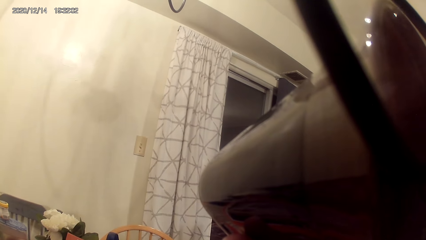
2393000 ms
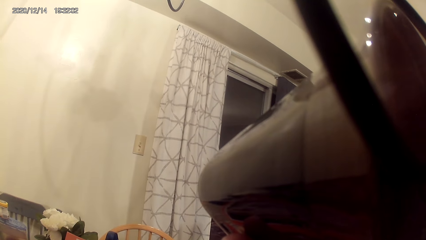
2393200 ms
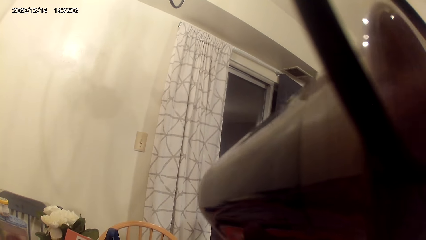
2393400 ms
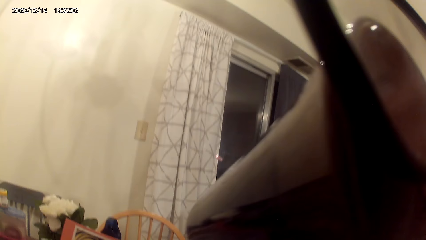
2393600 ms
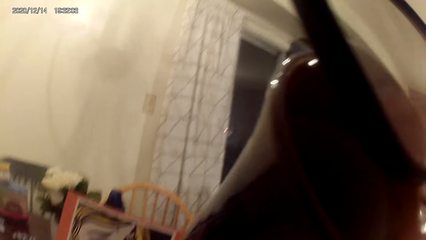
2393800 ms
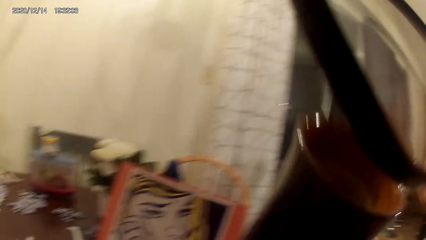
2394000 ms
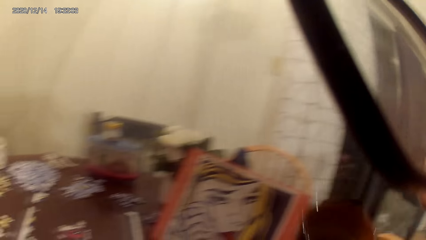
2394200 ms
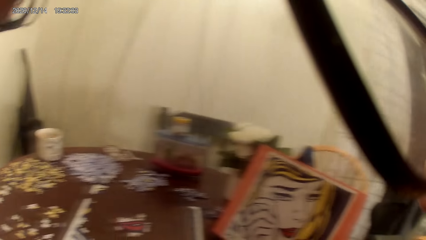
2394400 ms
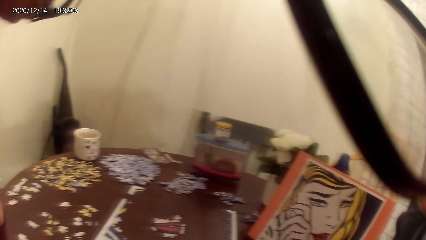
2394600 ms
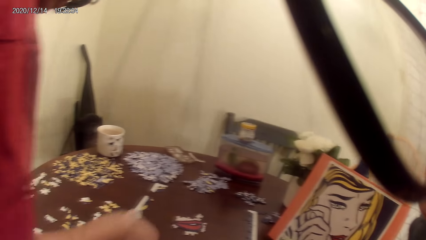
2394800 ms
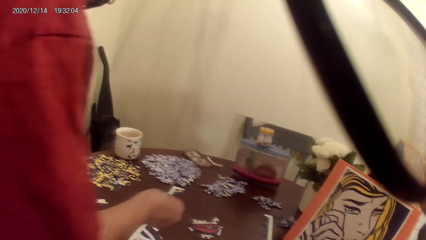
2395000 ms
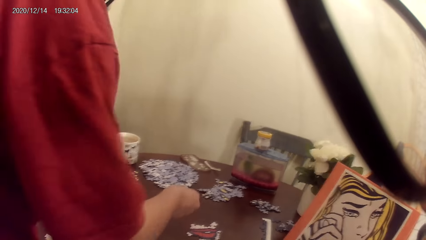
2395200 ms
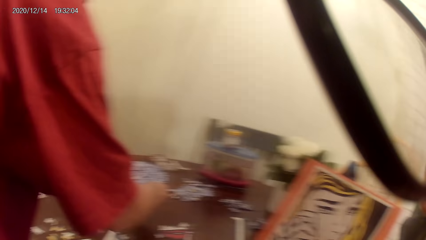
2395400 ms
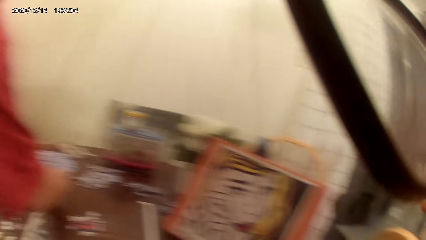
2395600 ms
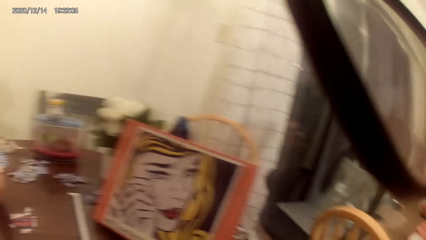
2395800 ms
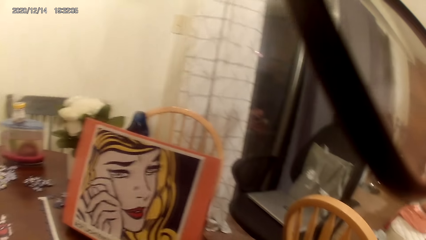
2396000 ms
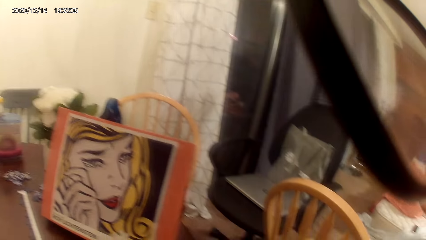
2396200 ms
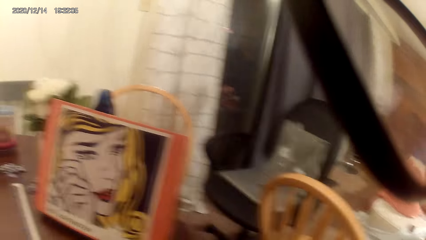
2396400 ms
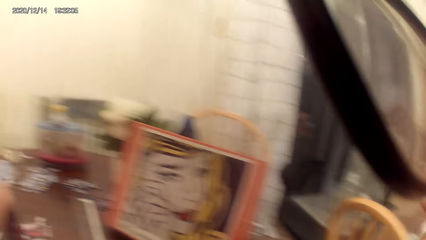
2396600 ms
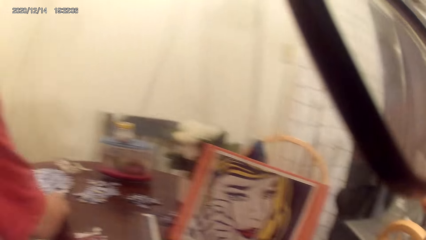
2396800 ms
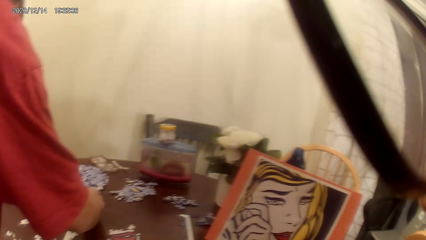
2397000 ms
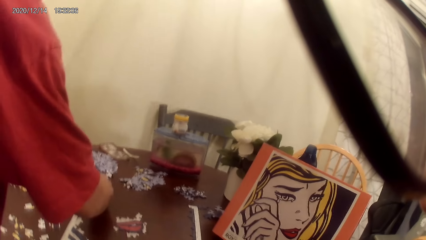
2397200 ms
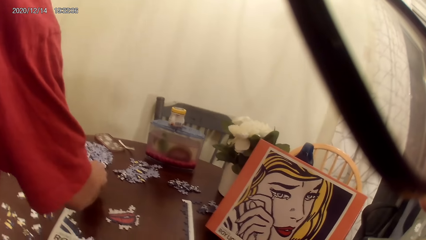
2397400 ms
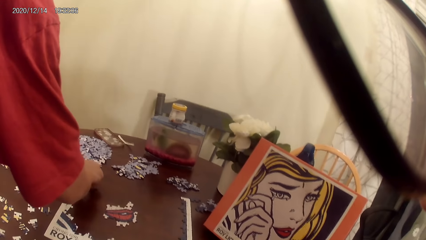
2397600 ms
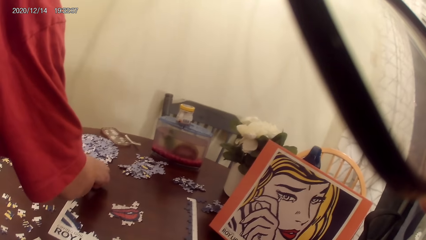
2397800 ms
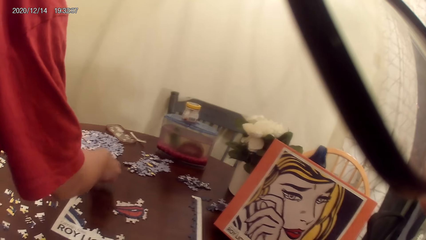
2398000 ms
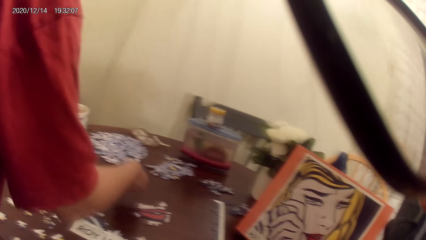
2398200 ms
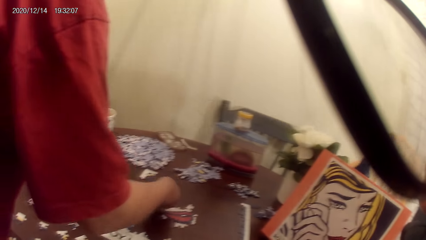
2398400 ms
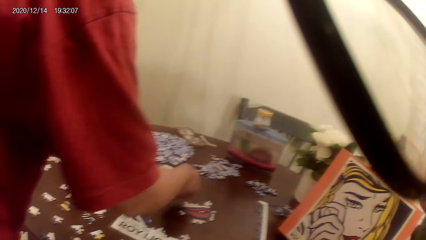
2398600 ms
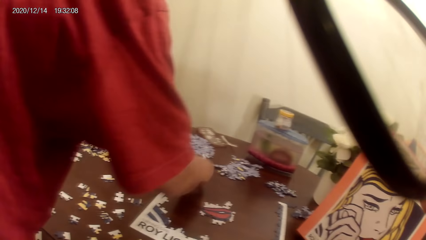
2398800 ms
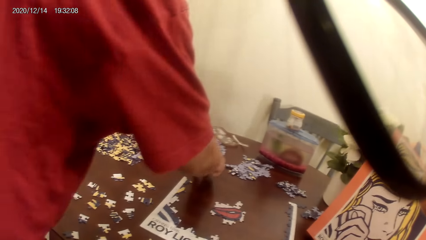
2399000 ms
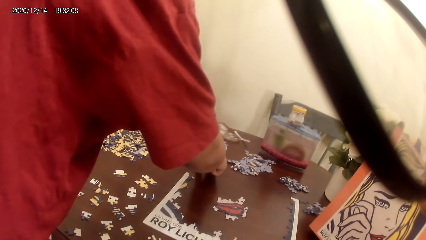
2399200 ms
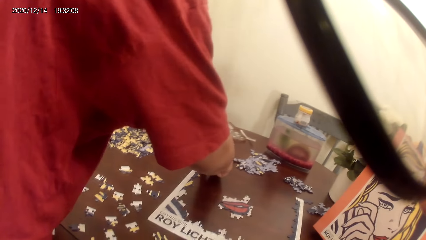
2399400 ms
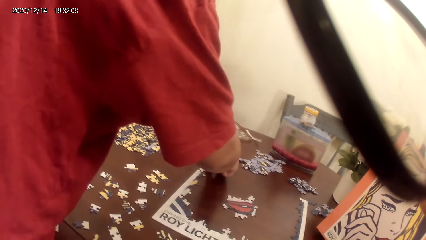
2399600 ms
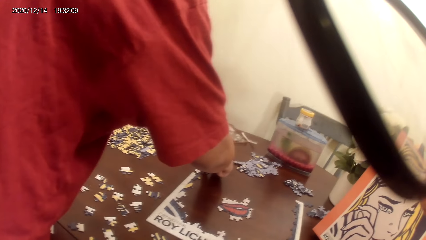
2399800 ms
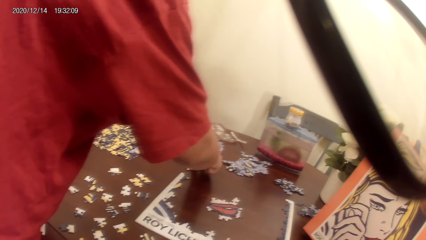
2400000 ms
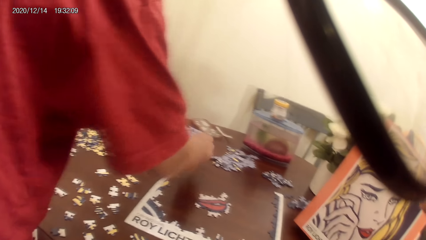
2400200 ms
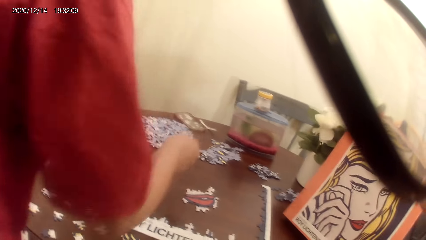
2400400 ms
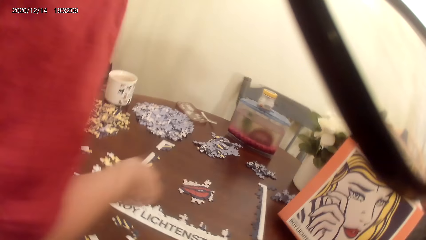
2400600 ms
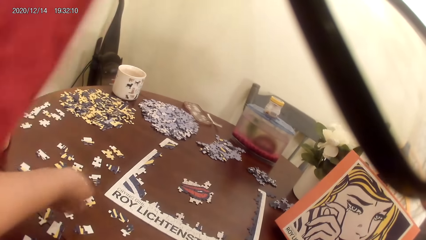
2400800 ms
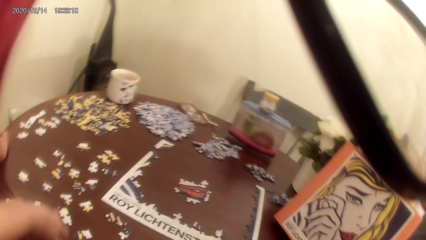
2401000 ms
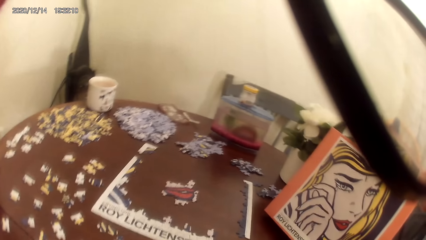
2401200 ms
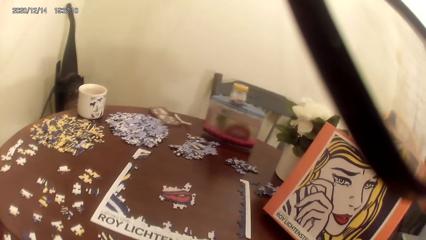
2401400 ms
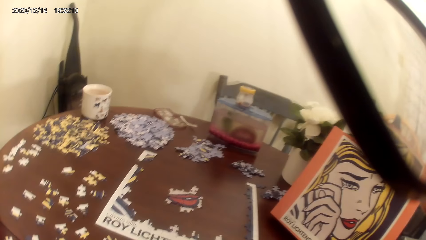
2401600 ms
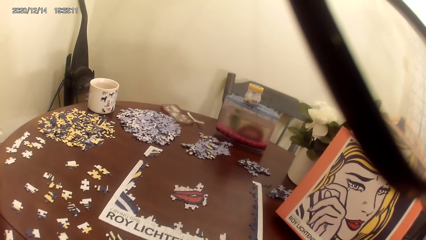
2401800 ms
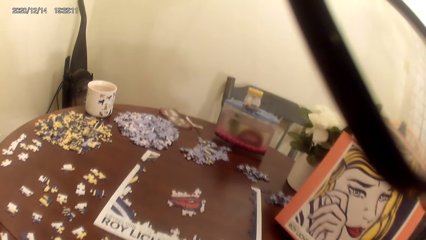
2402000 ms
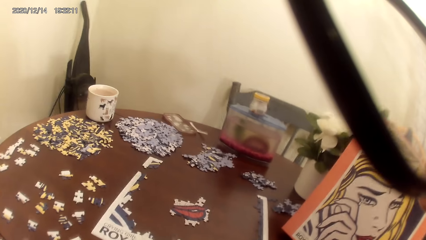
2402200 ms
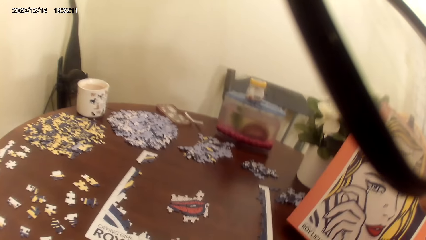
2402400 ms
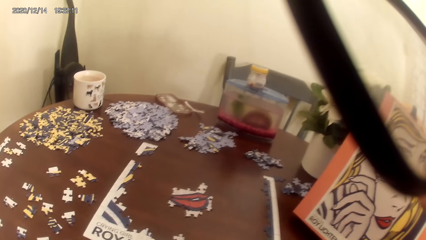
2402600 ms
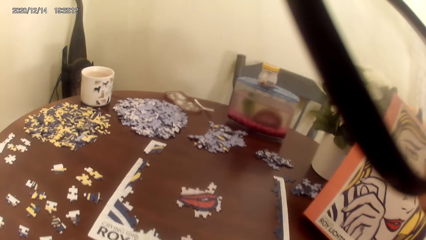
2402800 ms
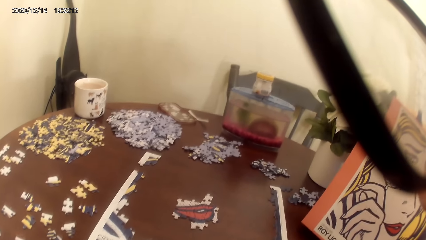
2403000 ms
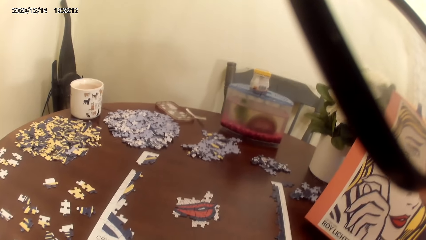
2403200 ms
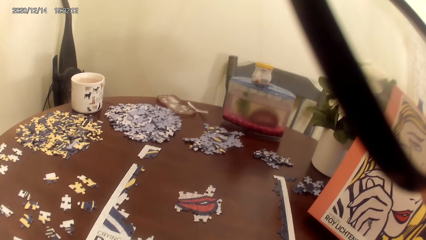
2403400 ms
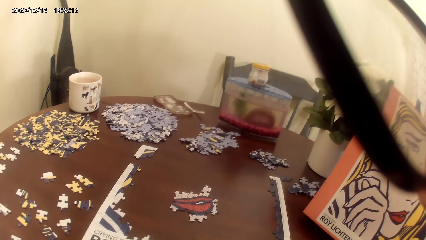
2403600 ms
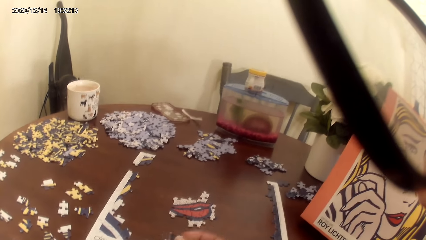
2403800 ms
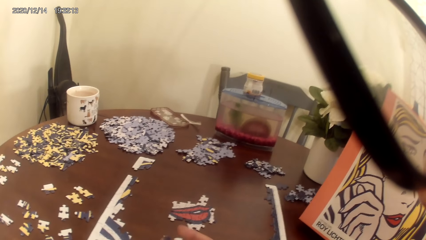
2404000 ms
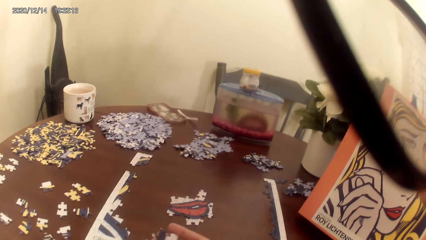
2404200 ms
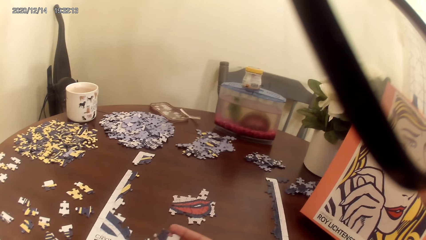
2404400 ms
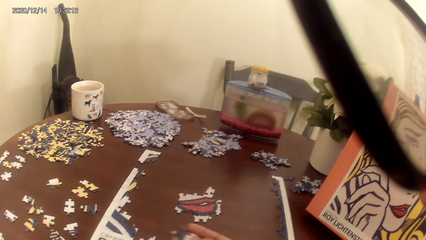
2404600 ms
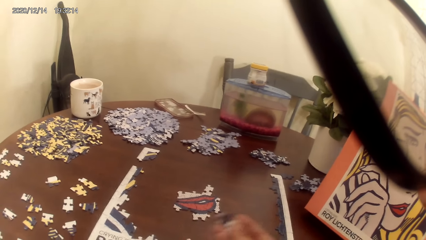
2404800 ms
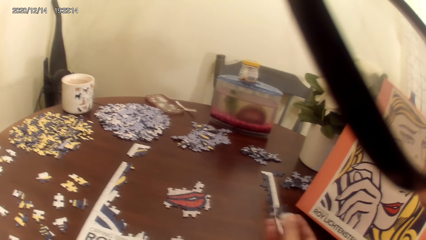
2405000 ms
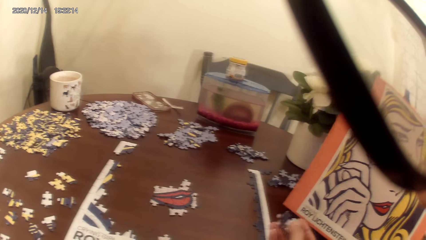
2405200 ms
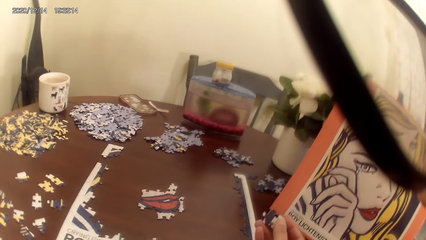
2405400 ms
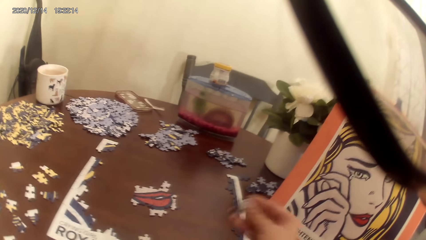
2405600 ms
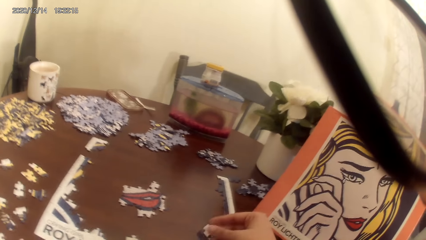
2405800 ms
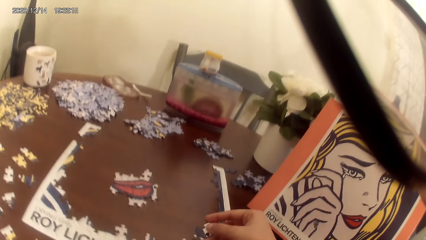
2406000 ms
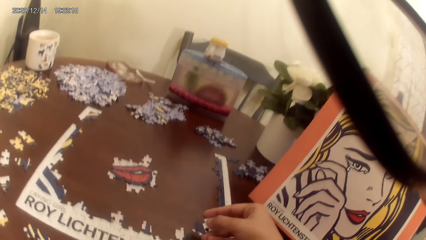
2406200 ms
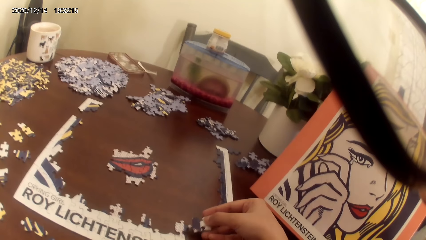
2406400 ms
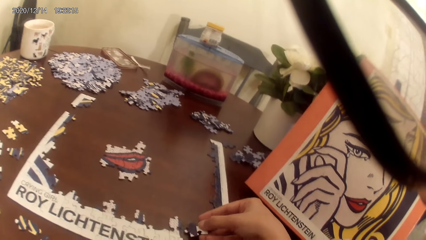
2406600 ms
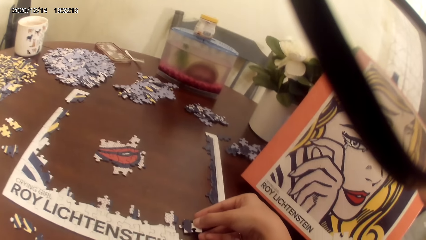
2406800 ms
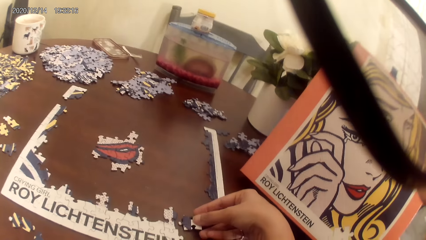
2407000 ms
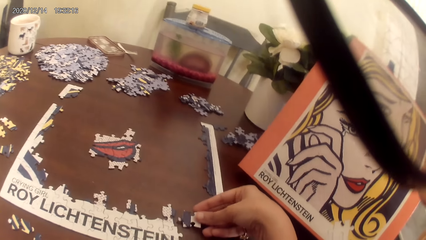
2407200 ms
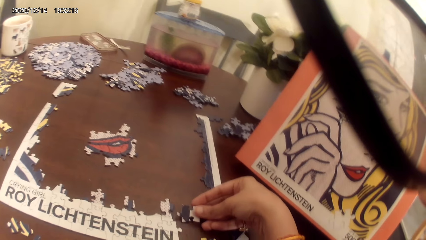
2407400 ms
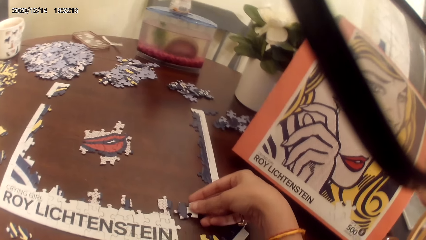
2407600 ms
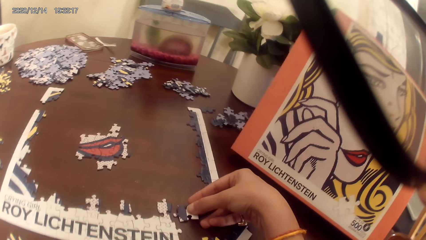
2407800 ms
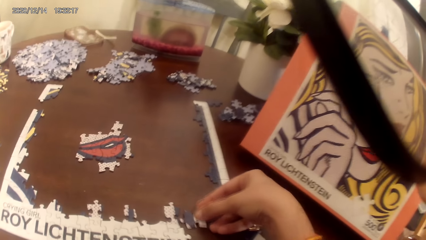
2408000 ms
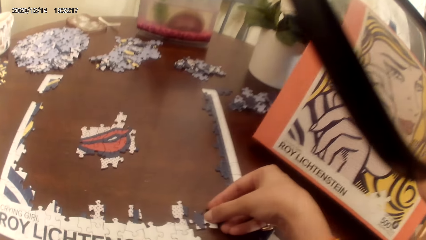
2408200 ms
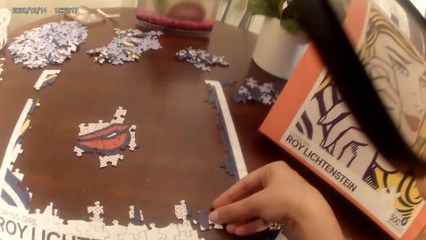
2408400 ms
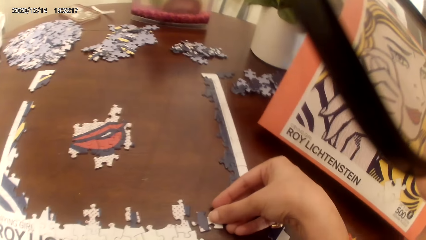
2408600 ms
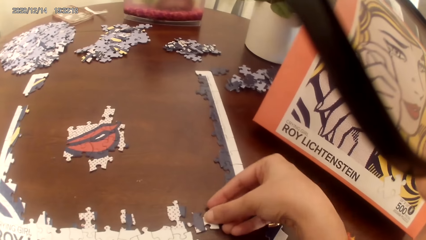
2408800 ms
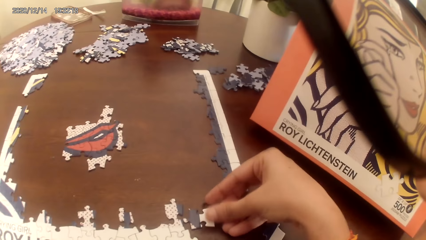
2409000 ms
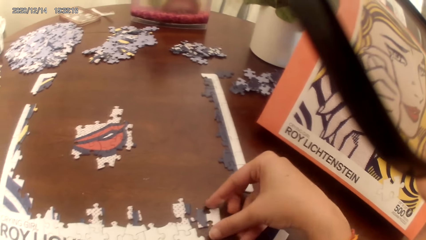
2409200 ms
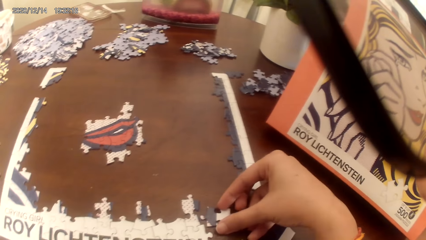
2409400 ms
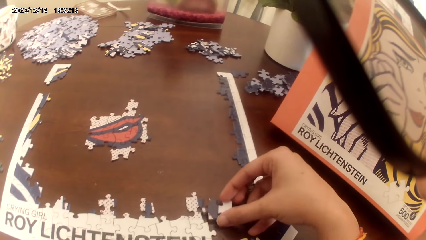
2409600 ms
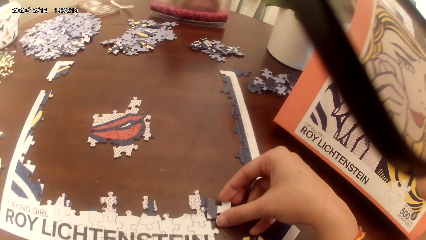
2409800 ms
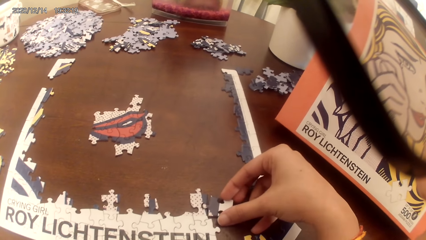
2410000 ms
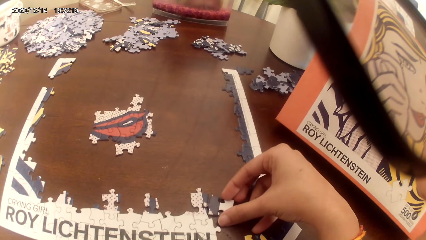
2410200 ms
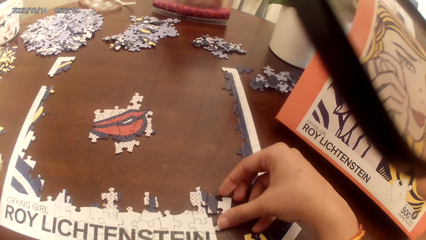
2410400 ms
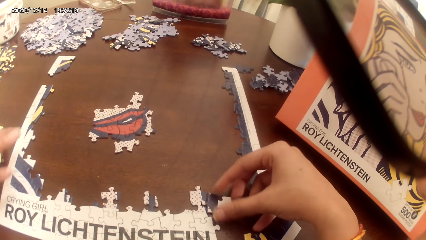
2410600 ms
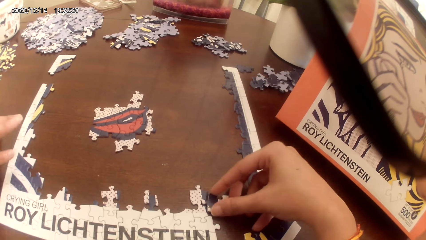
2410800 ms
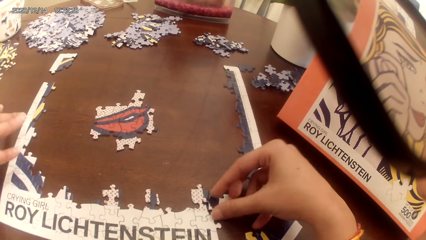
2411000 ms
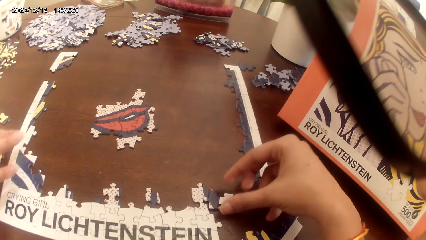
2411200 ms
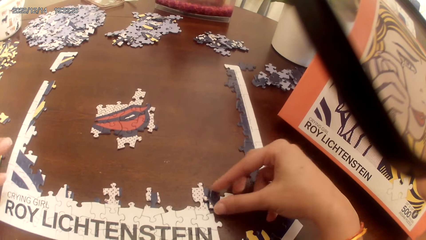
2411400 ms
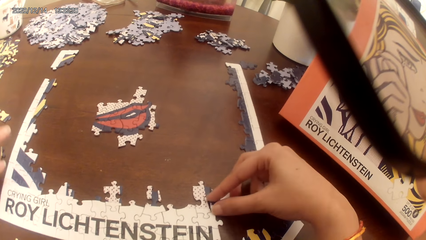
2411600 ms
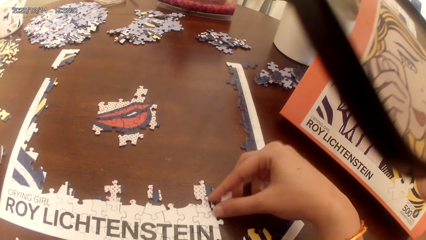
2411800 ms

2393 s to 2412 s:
The camera wearer puts the cup of tea on top of the table. They play a puzzle game with a woman. They look around the table. They play a jigsaw puzzle on the table.
